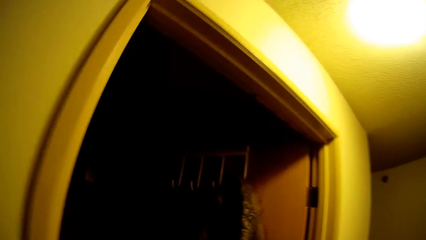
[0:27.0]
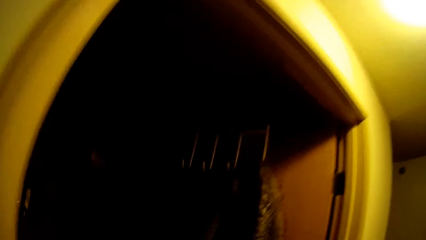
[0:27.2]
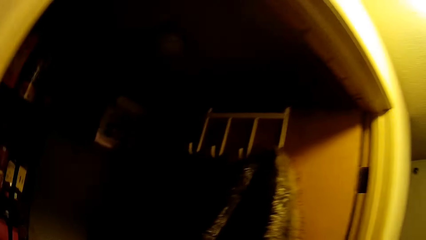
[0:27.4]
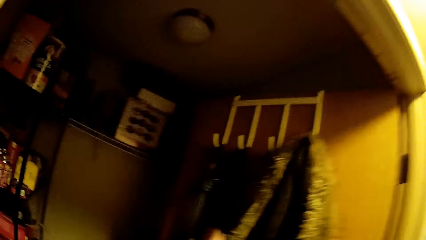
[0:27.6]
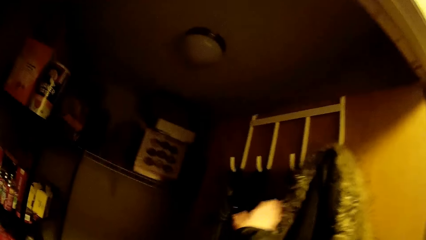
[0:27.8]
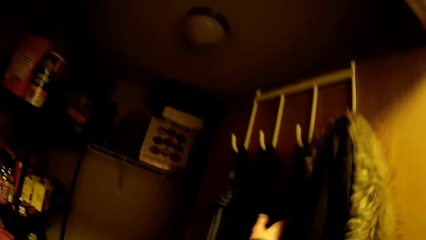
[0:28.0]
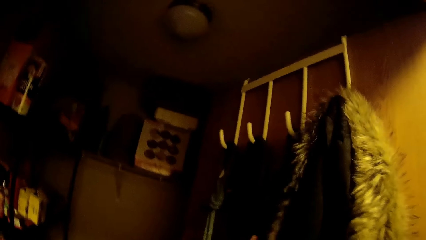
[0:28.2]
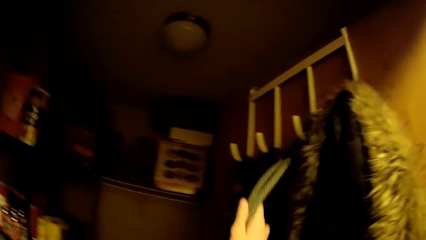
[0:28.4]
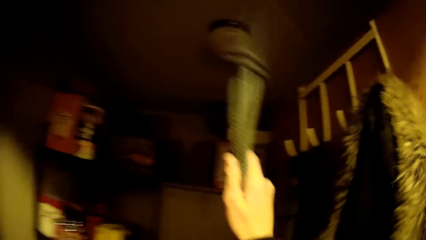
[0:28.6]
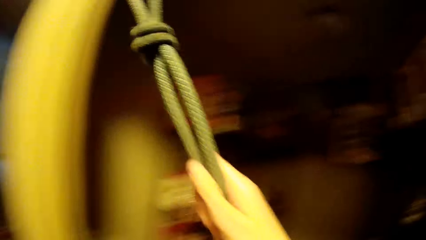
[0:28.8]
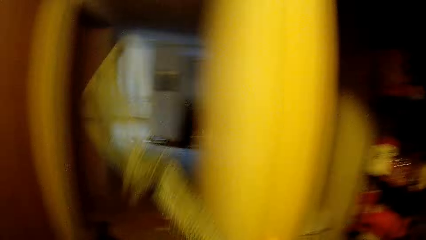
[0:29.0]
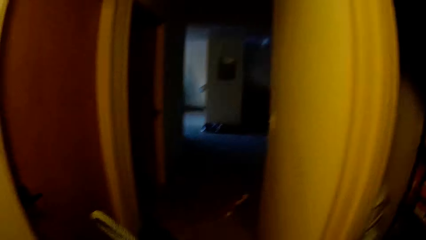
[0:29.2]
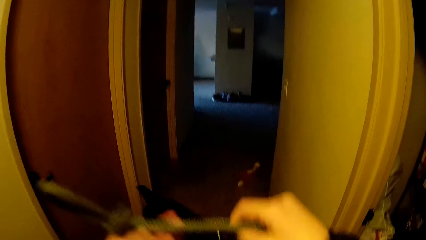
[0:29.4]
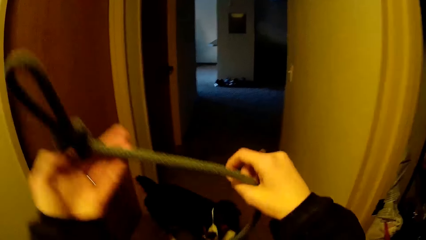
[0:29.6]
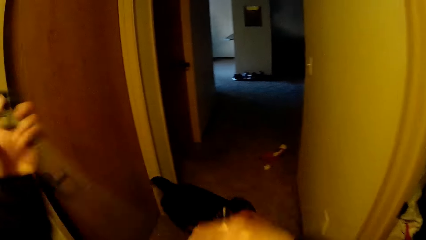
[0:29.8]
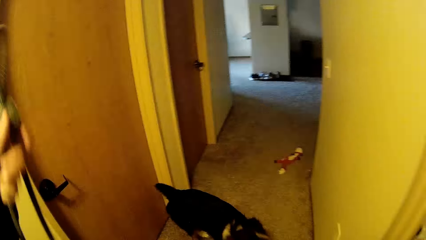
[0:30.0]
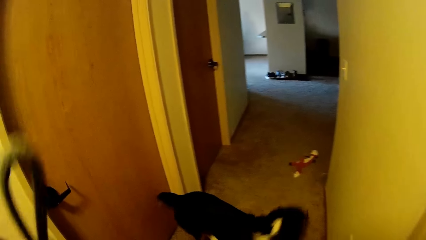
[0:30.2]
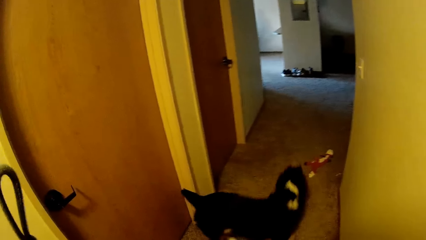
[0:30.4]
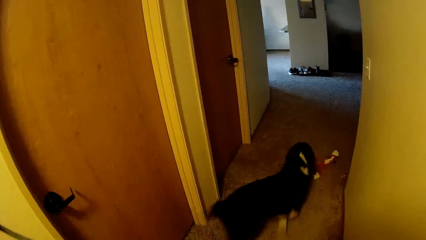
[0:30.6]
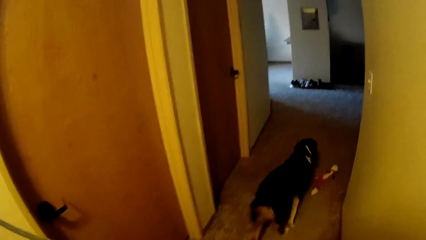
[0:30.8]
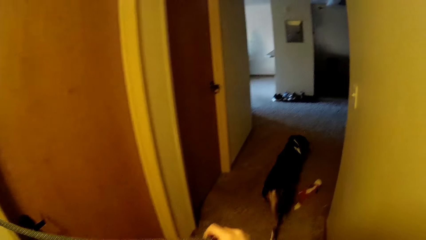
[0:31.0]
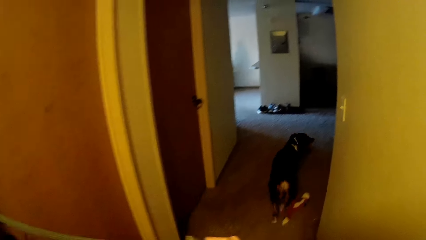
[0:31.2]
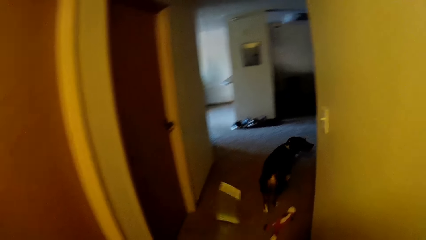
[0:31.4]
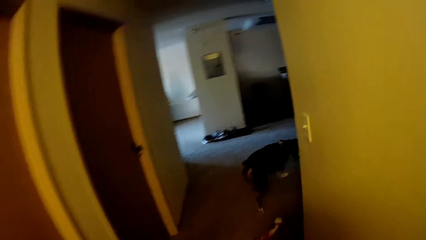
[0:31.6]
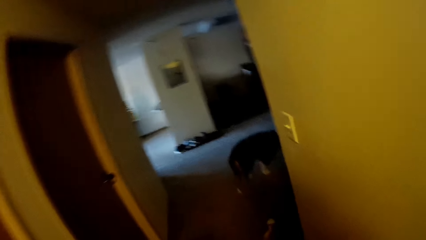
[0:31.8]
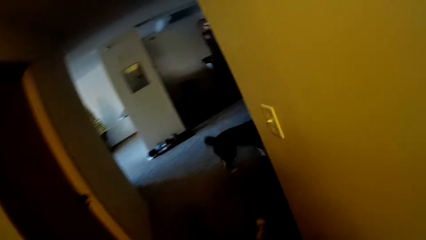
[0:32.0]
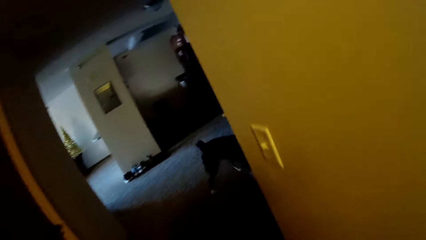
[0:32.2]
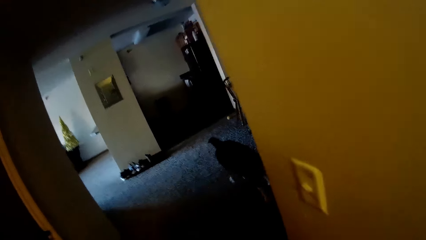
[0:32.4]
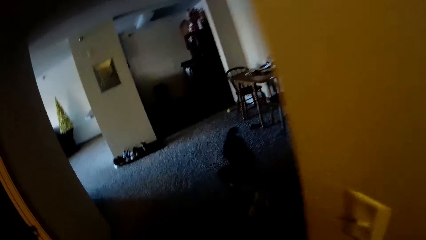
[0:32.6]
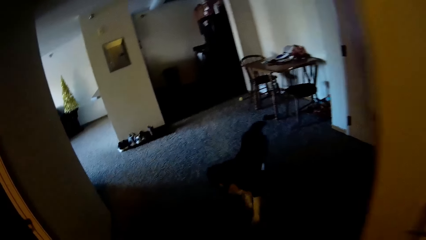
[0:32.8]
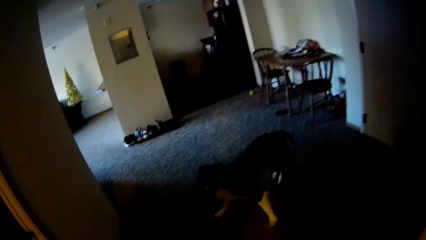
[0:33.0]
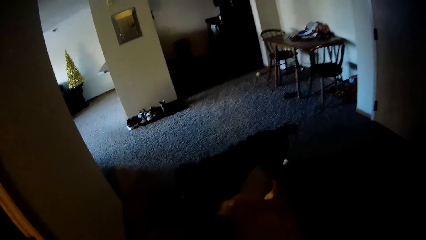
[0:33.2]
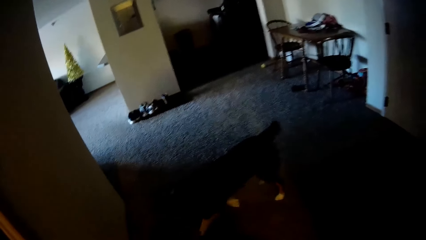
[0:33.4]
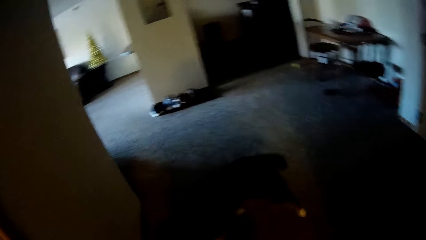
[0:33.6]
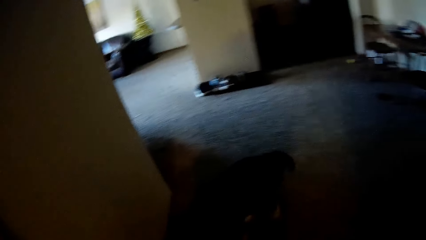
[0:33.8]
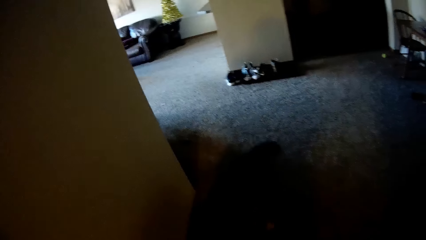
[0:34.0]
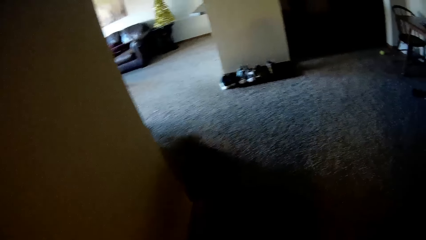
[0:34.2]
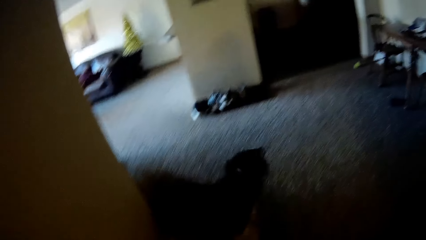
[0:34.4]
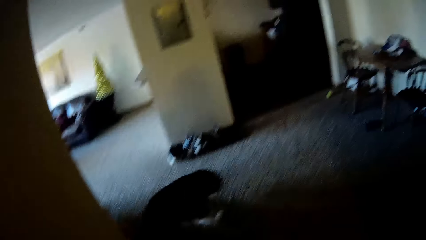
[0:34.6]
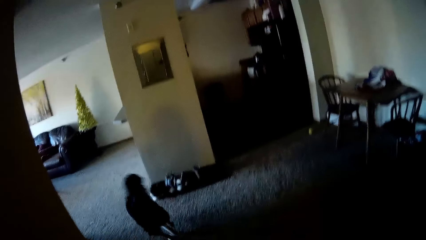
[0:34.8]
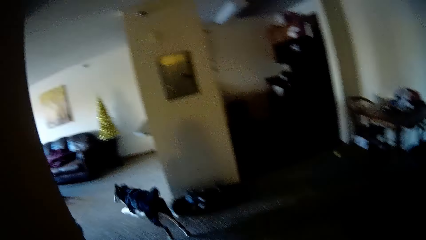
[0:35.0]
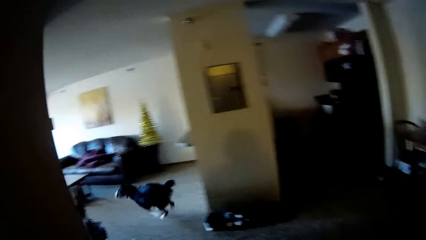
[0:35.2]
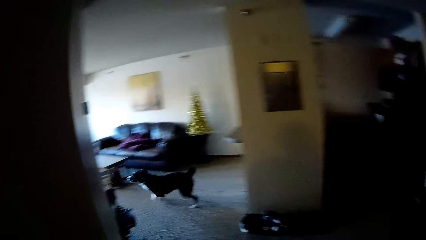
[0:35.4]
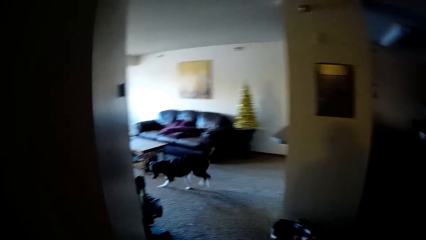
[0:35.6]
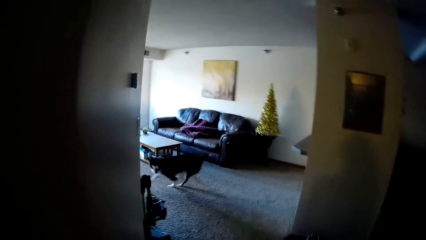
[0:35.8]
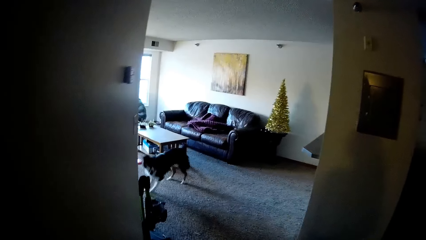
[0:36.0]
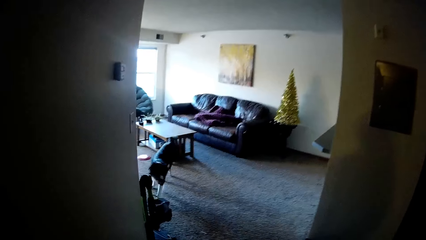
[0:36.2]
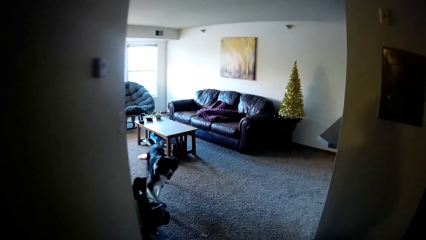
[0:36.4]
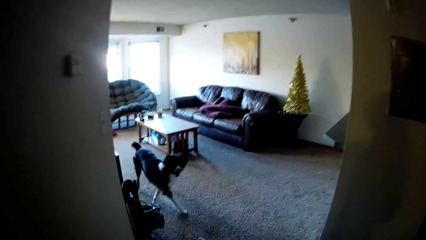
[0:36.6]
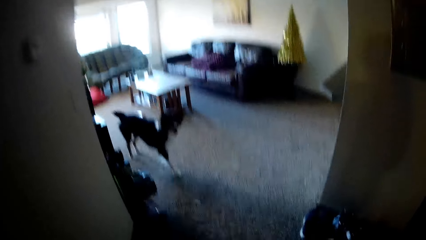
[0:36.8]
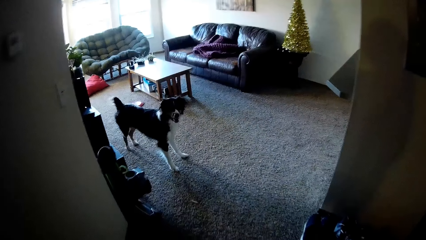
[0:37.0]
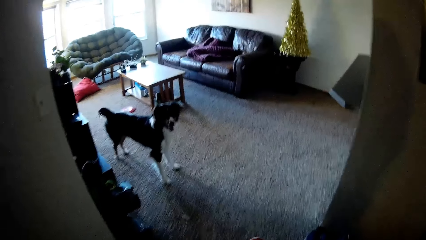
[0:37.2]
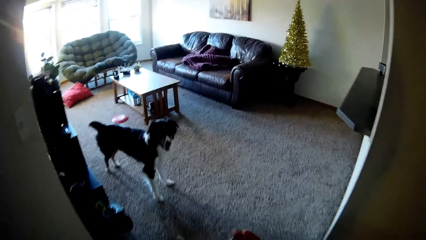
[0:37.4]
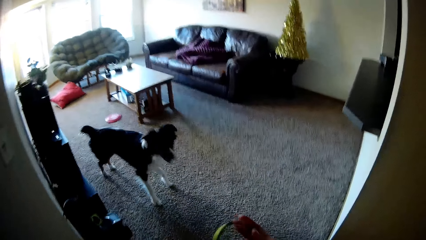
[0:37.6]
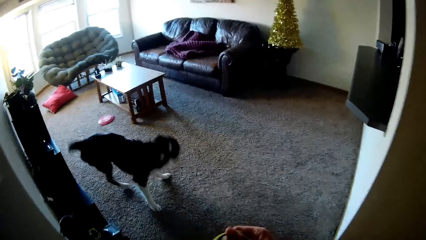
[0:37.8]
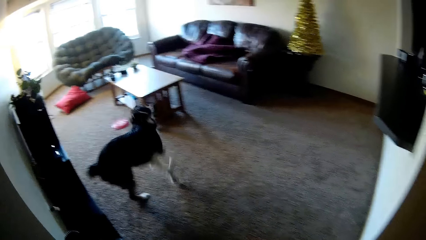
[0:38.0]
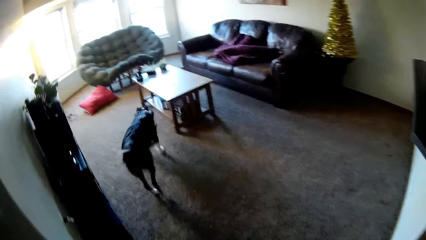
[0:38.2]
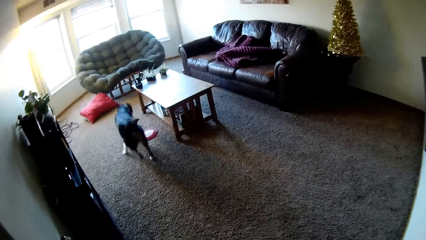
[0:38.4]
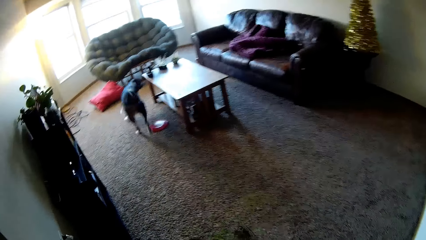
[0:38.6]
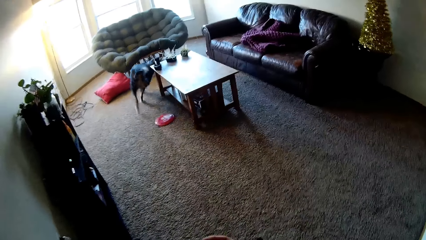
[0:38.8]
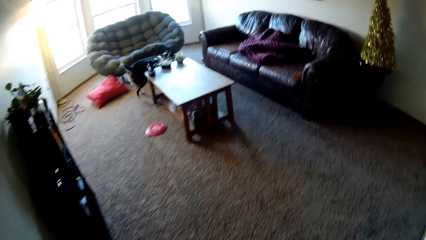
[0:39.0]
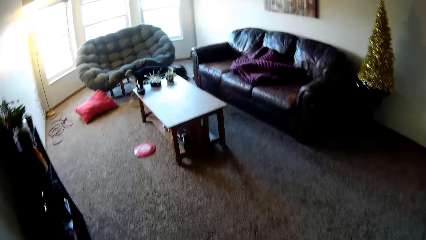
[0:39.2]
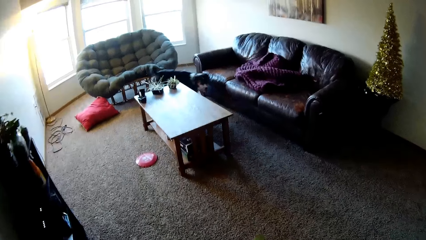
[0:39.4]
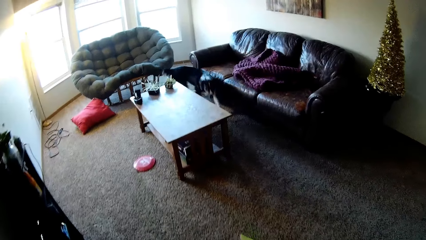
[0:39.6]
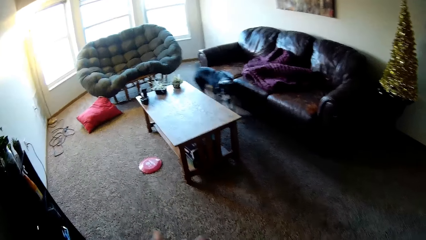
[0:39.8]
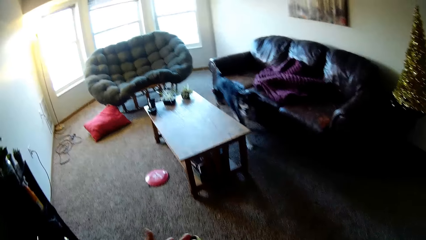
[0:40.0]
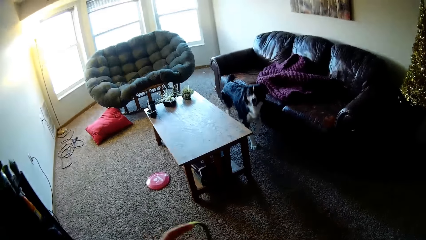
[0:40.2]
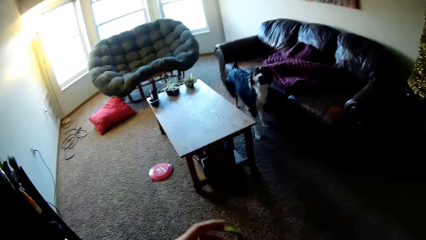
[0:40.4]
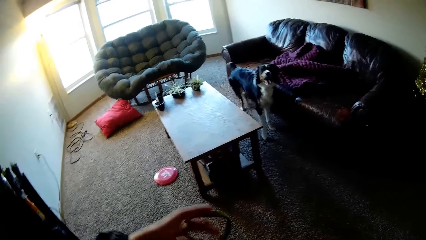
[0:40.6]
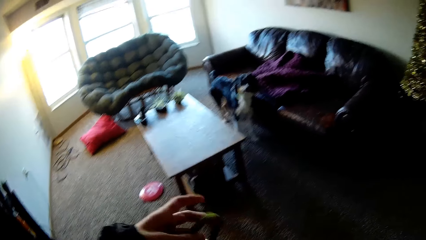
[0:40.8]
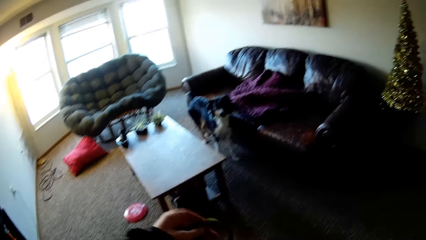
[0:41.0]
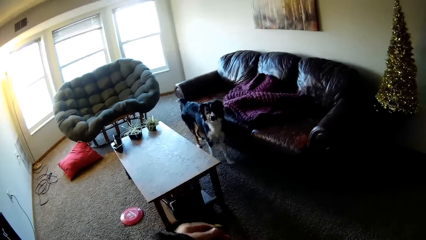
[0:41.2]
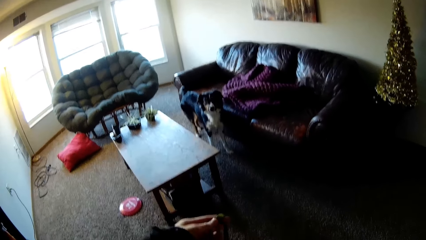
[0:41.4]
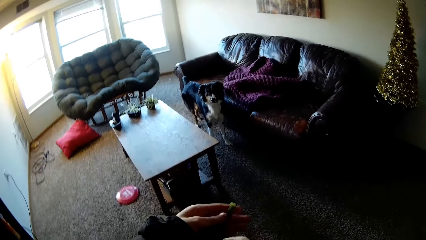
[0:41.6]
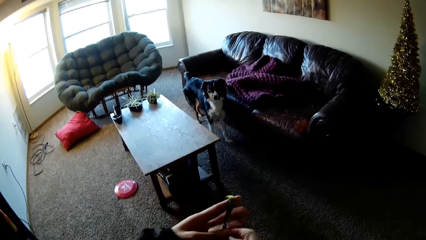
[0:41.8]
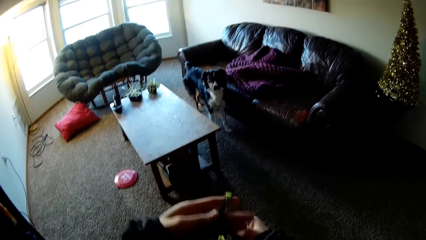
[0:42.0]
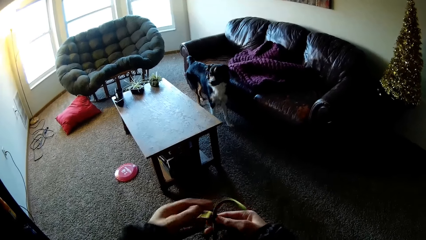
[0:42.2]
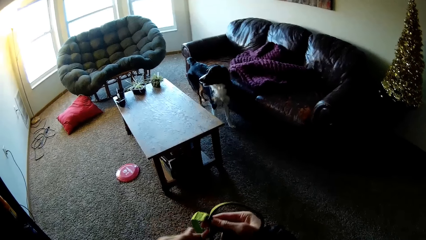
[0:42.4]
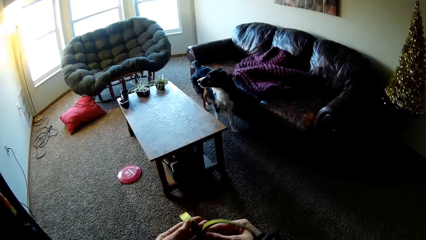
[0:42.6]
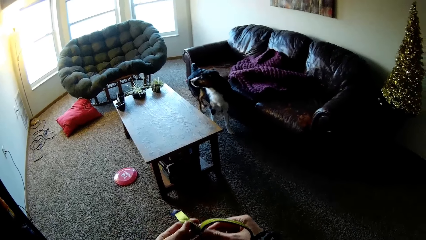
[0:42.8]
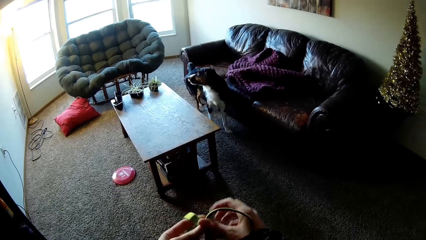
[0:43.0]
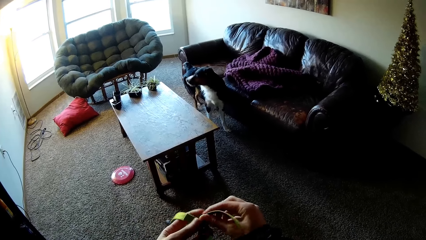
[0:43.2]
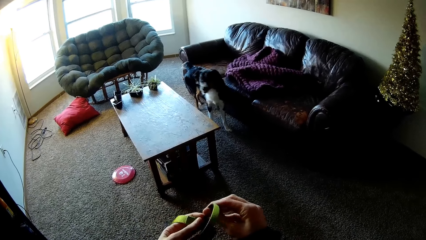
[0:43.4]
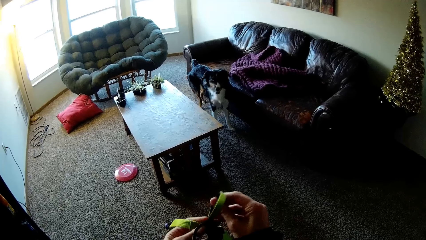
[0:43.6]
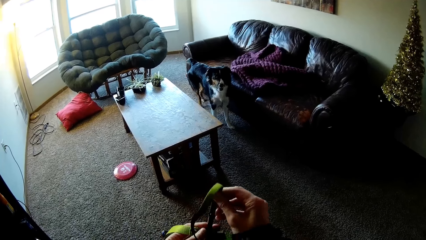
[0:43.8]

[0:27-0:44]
The camera wearer walks in the house. They take a dog leash. They walk towards the dog. They walk in the house. They hold the dog leash.
